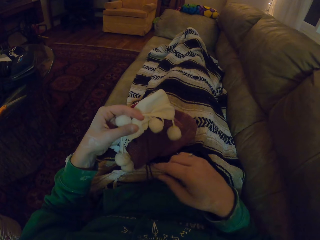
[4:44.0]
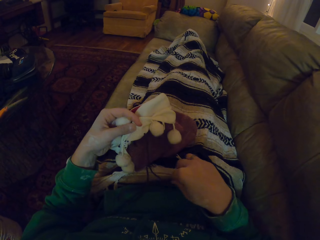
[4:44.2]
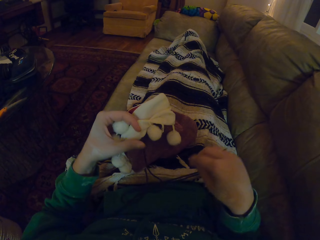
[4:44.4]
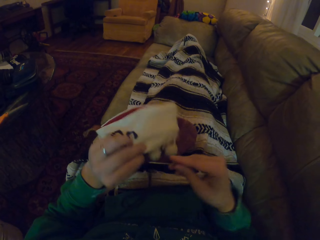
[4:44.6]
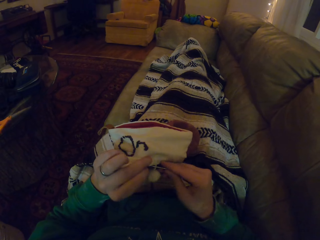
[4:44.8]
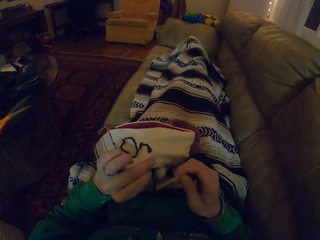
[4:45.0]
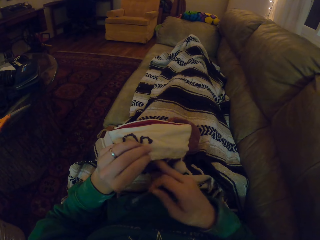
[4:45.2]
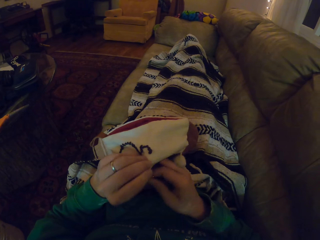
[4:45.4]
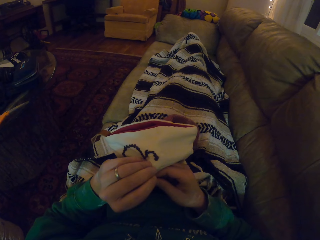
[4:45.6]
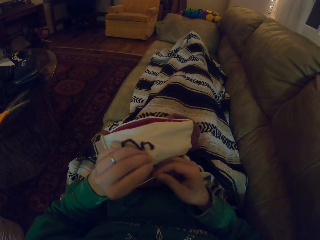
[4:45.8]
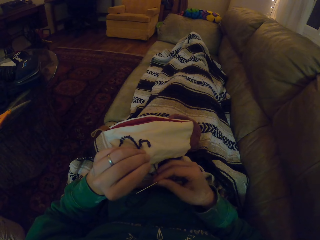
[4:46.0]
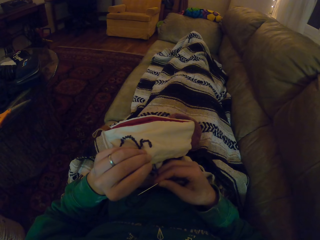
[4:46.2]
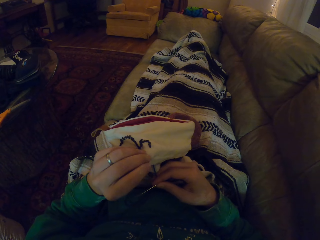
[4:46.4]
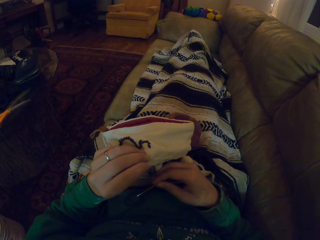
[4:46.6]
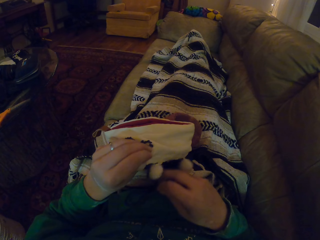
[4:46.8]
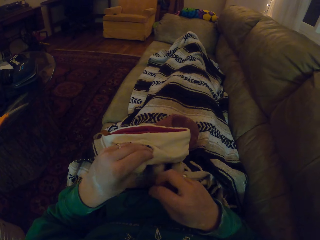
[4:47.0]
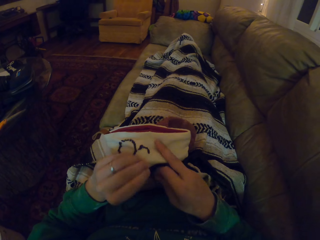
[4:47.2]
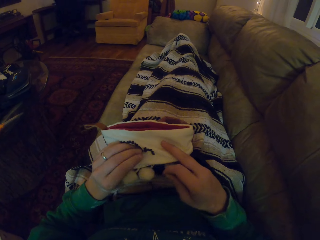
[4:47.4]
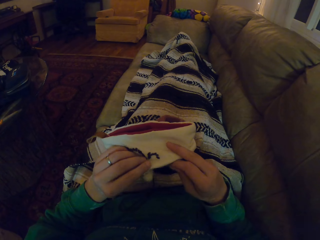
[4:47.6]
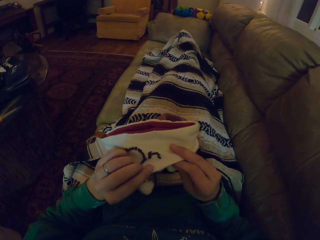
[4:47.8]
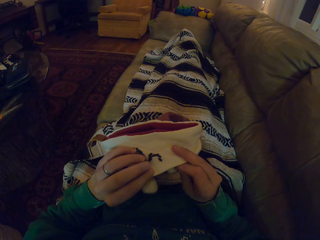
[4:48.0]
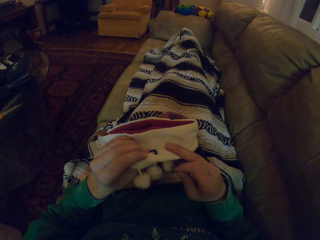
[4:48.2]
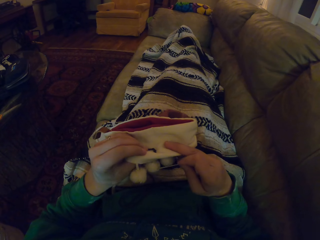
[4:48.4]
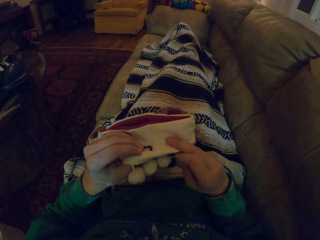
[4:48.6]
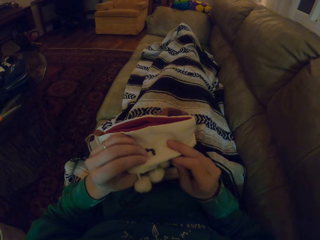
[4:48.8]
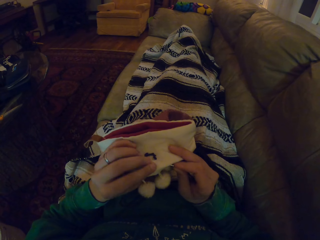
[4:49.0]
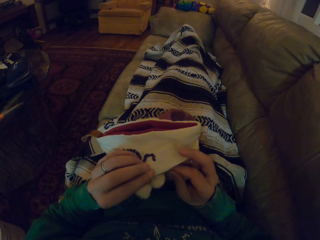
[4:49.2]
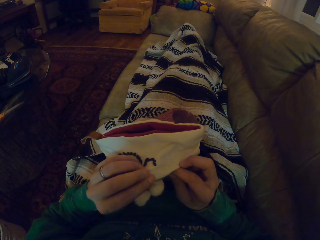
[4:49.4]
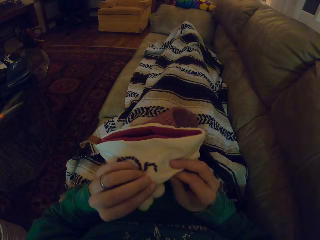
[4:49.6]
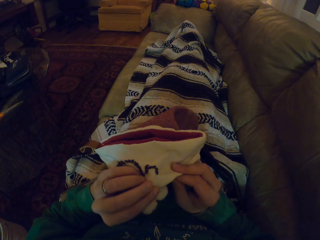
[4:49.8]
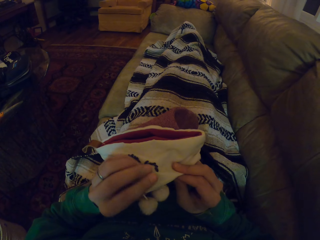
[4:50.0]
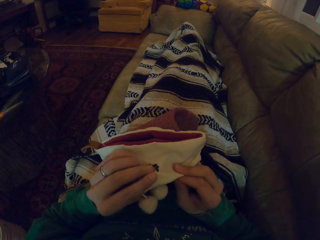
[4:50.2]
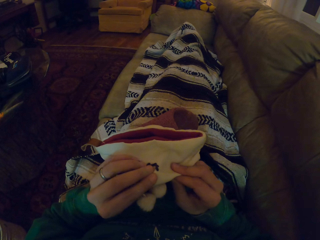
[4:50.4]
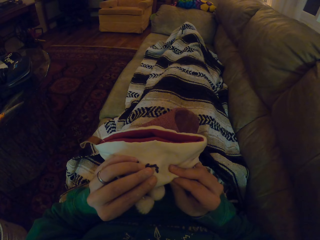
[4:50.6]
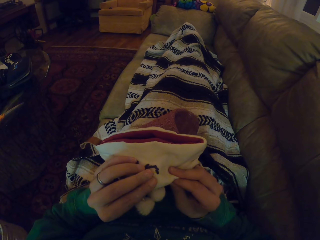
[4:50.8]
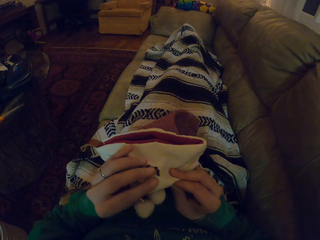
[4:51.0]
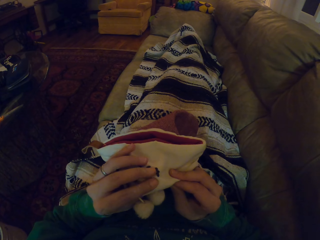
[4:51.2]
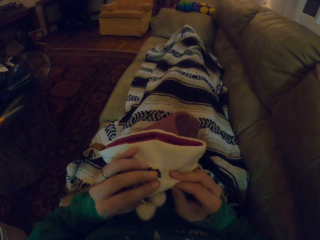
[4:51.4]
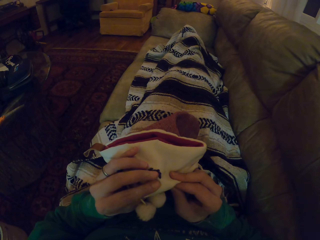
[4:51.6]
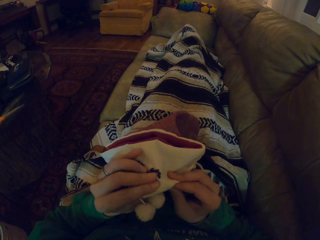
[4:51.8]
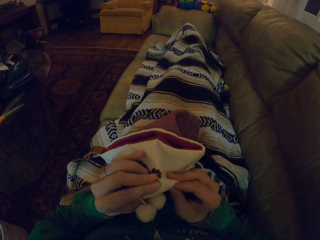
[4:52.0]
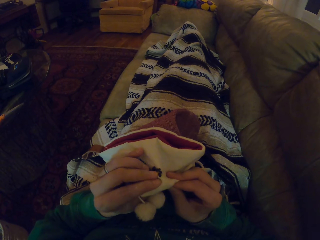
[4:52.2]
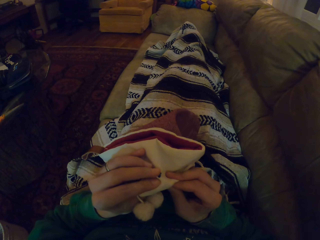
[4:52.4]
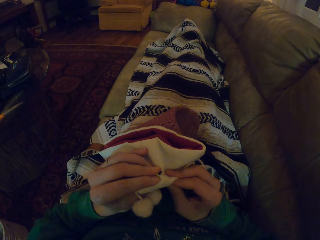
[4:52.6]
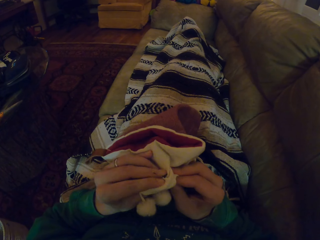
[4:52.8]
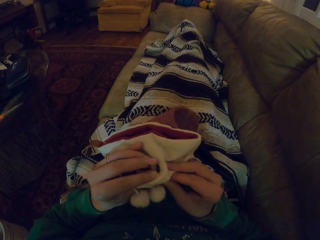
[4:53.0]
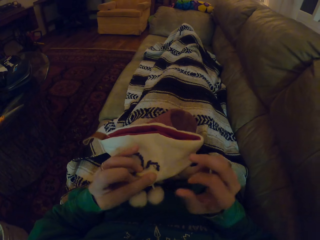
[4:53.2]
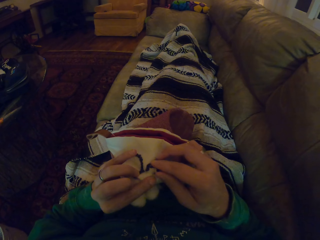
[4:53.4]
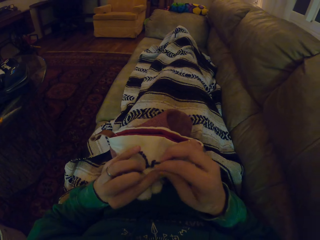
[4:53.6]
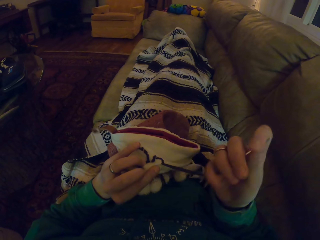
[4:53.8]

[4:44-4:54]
The camera wearer turns the garment. They move the hand holding the sewing needle. They straighten the garment. They stare at the garment. They knit the garment. They pull the thread.

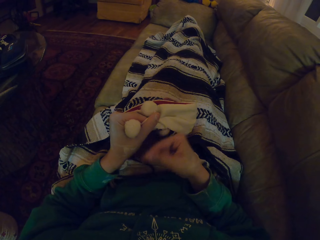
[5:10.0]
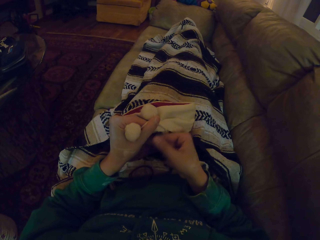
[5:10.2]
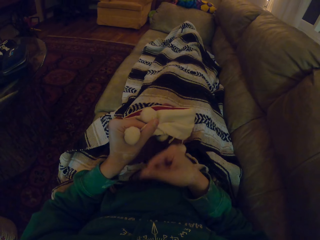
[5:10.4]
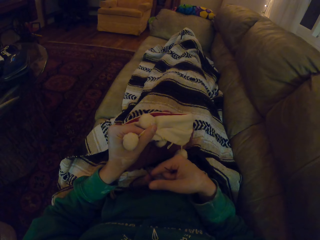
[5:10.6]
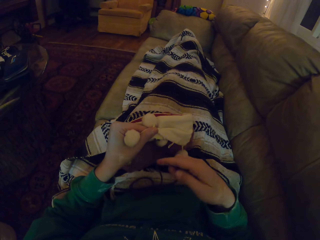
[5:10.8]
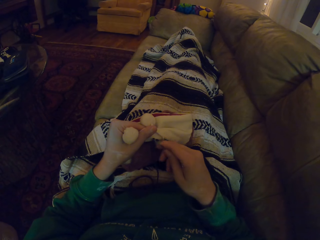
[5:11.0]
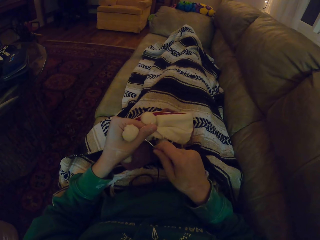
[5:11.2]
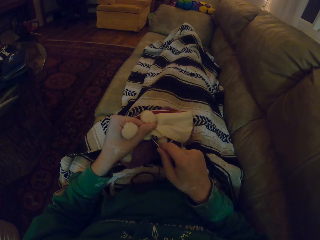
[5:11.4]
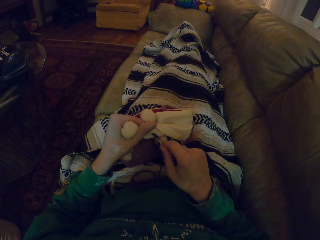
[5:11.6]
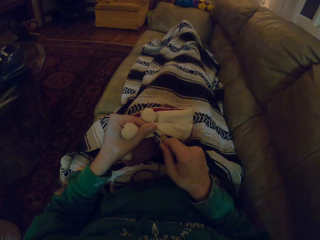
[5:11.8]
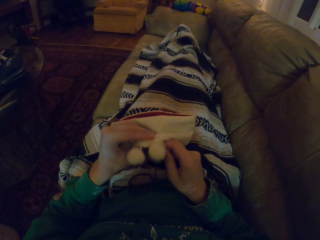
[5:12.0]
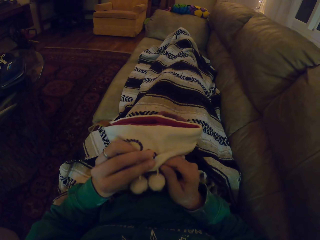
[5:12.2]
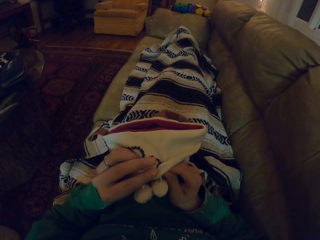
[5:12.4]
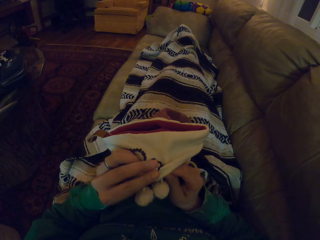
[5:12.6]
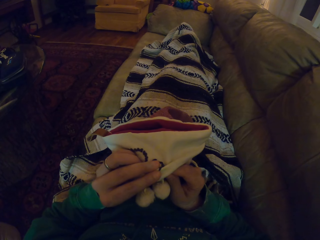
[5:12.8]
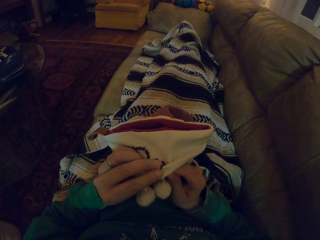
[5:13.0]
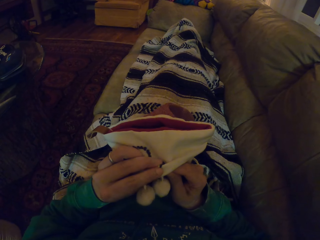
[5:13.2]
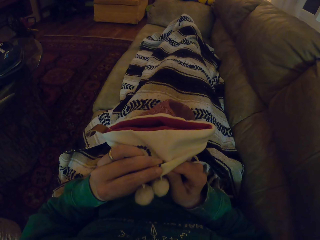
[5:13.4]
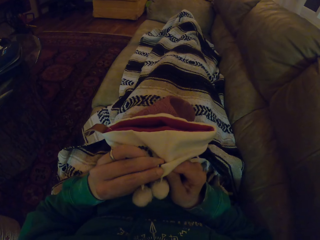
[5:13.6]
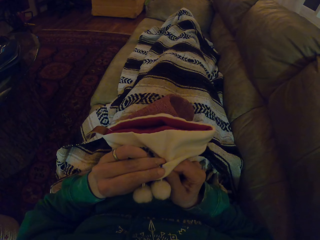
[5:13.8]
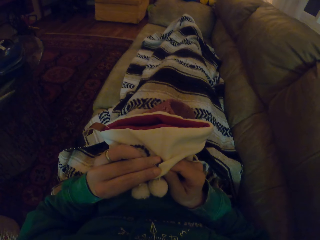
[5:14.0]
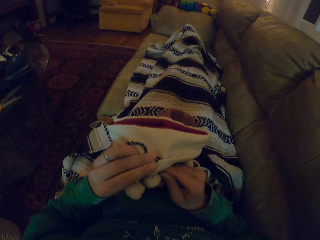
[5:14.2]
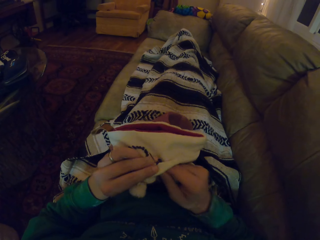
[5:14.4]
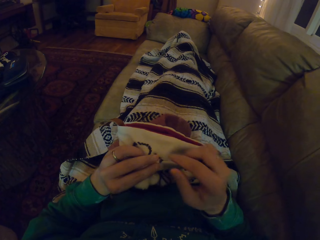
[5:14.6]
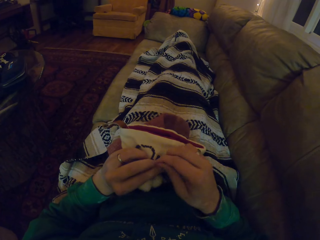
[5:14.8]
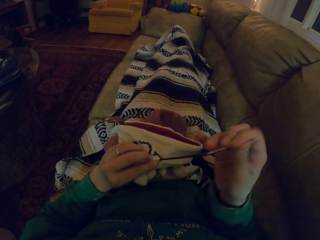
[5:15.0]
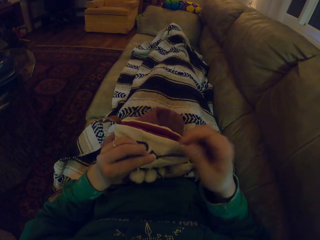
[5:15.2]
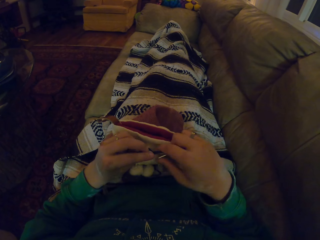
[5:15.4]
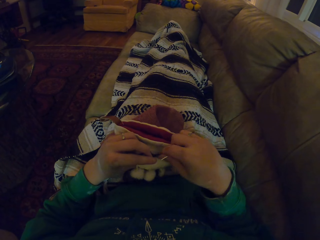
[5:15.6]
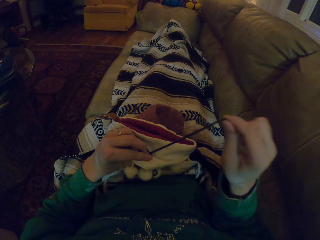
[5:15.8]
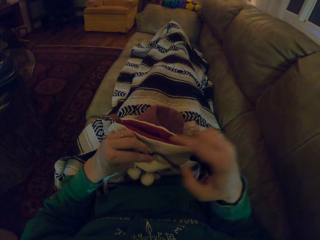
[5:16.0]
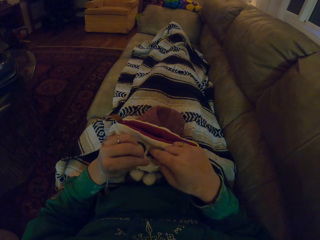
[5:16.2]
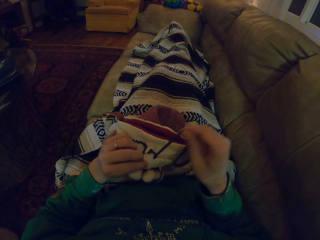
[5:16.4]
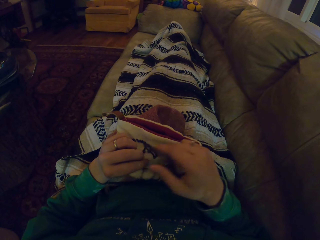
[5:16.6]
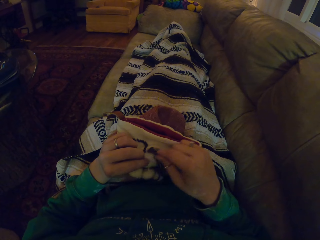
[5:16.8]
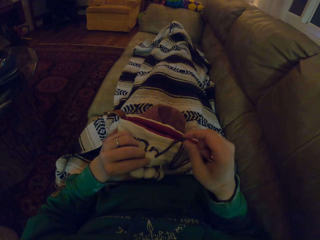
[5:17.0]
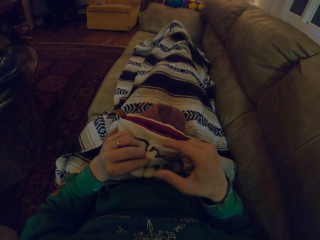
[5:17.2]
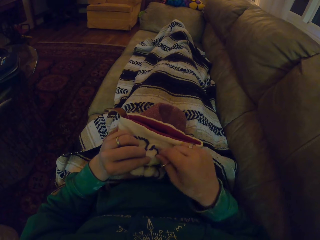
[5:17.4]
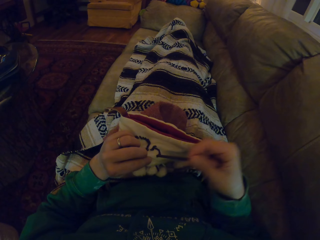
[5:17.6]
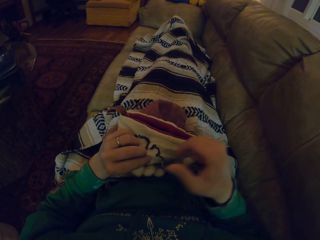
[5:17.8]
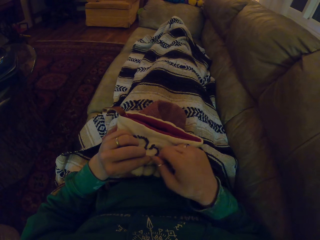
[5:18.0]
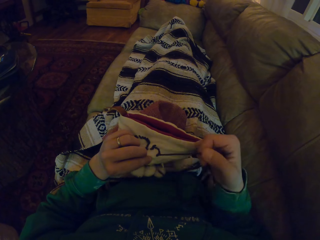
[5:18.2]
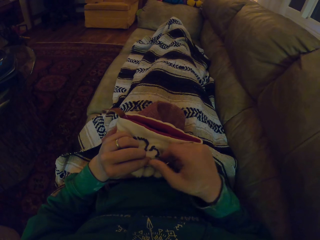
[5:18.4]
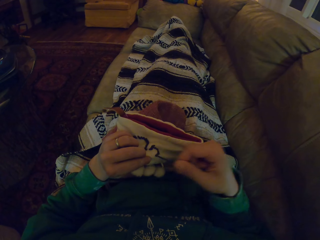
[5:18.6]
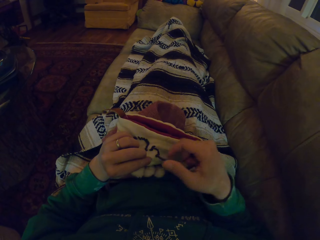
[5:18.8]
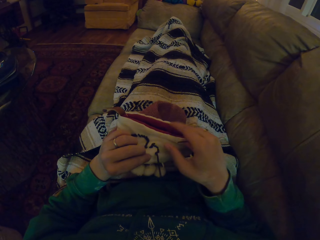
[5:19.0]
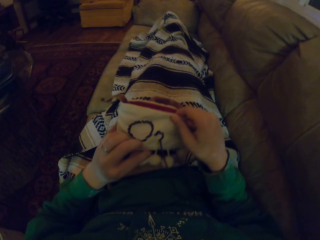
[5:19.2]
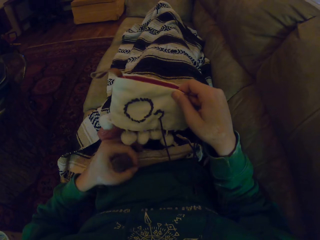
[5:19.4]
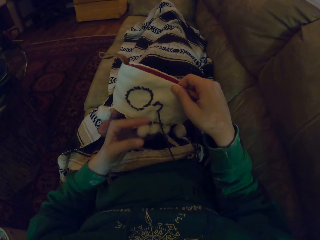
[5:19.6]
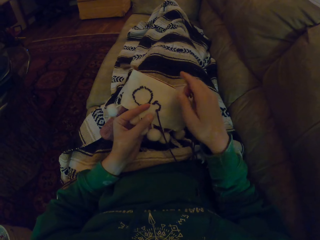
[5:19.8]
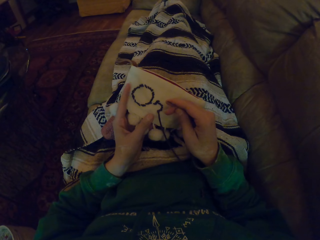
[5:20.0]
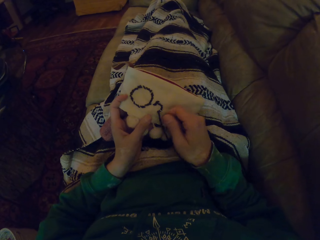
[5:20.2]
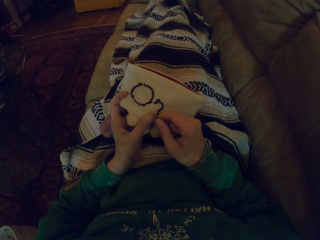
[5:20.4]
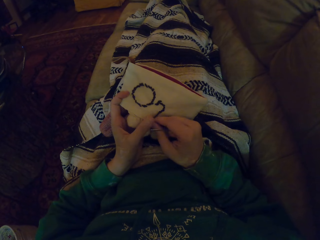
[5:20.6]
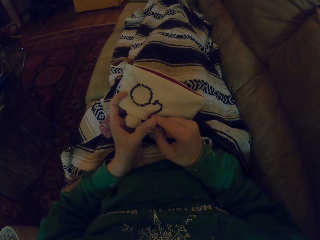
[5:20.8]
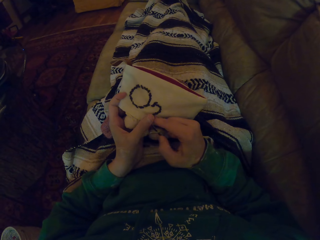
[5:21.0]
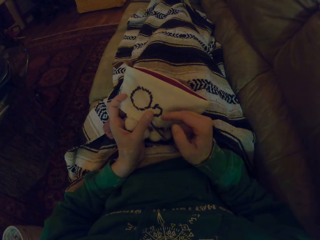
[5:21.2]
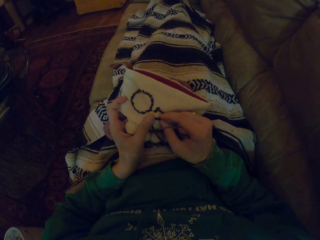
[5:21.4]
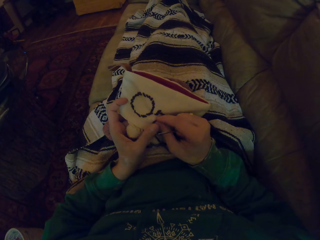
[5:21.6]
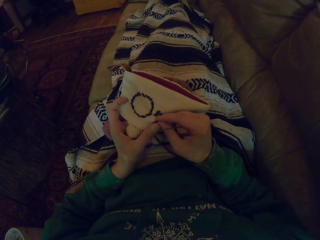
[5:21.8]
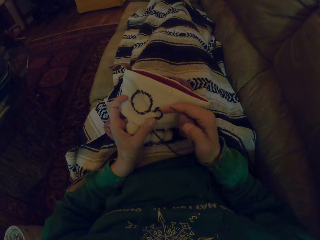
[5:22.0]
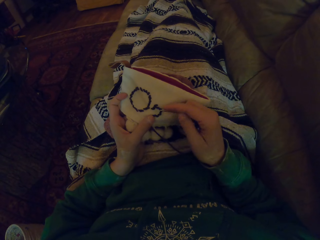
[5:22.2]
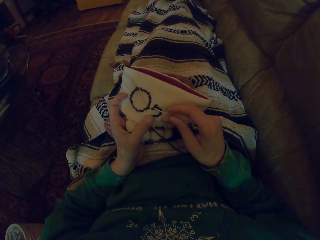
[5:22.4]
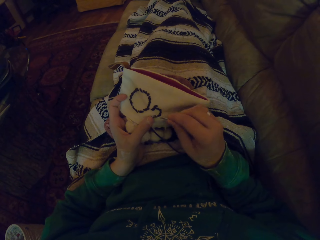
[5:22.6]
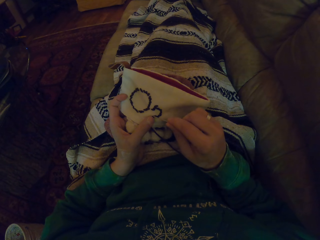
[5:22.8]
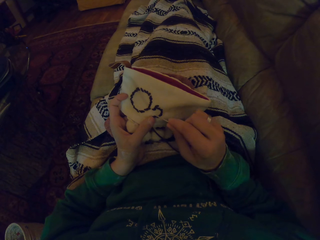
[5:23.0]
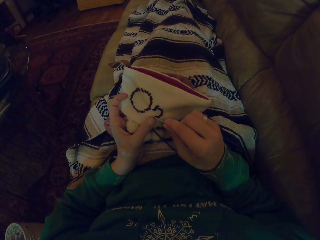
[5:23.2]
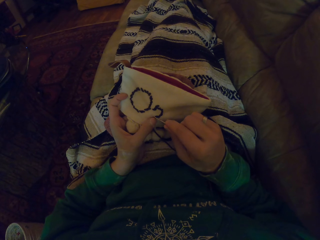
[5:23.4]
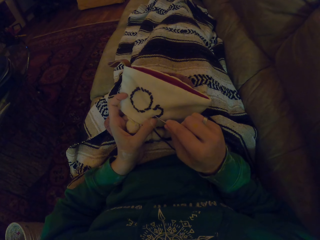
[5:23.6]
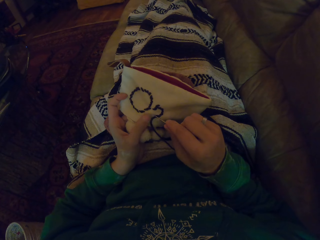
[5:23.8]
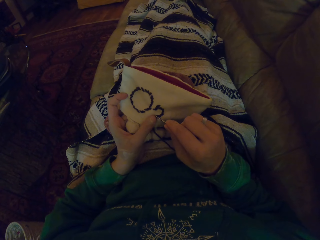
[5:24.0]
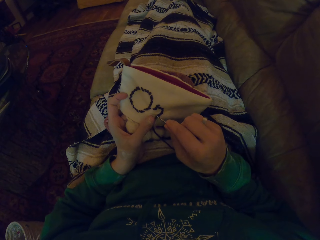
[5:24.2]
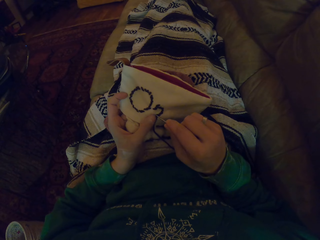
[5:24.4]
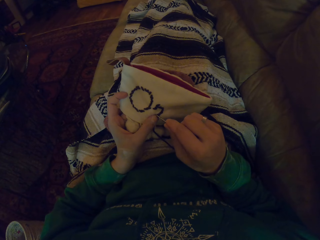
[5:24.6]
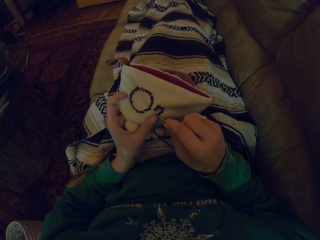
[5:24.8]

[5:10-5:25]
The camera wearer knits the garment. They turn the garment. They pull the thread. They adjust the garment. They align the thread. They touch the garment.
